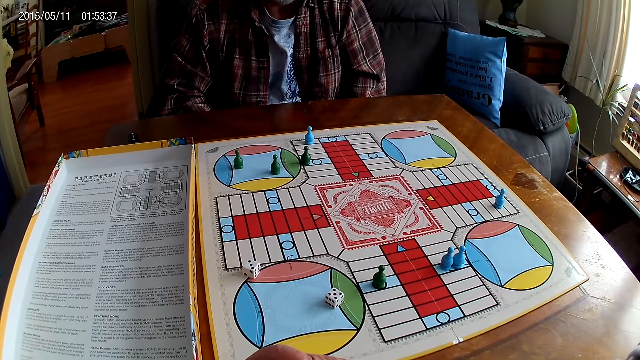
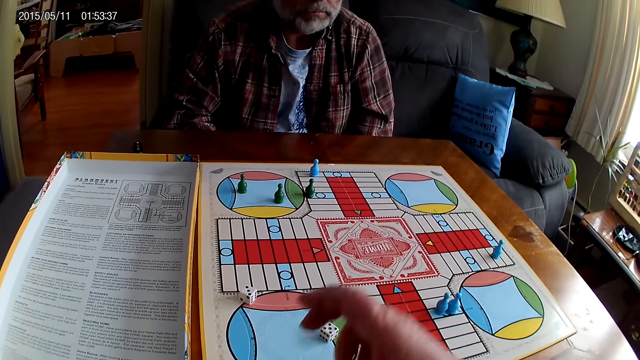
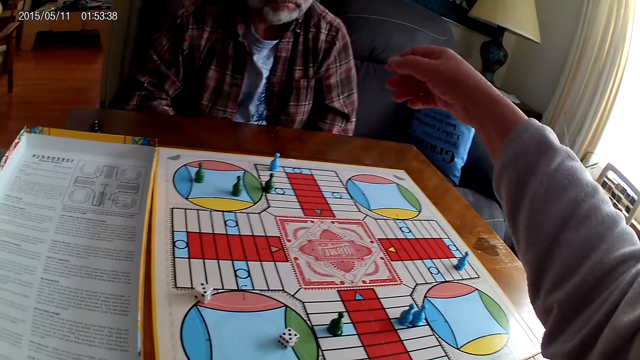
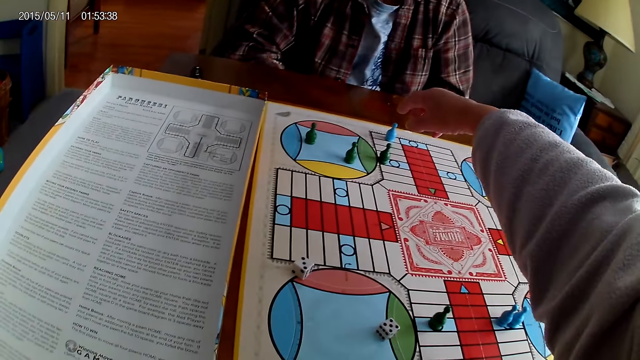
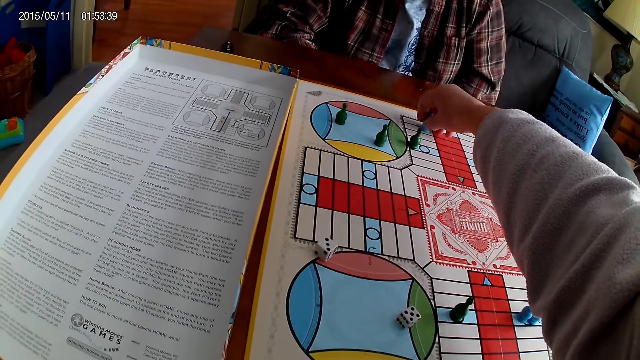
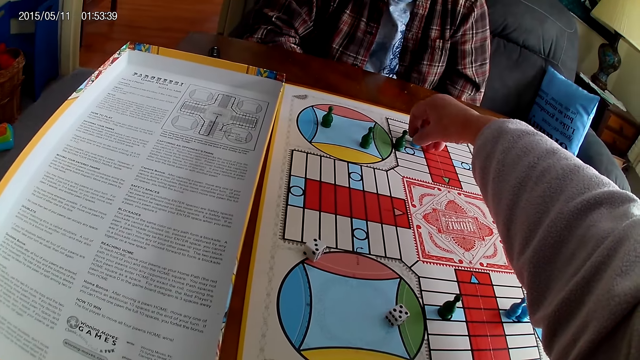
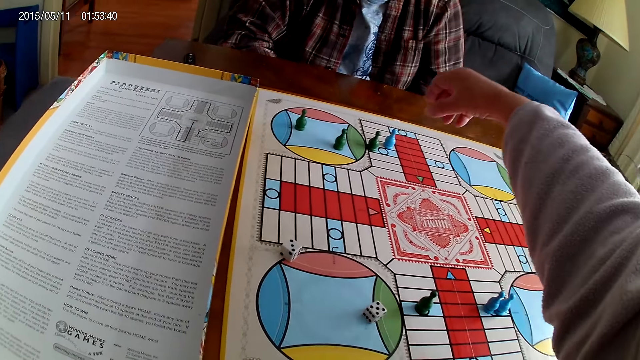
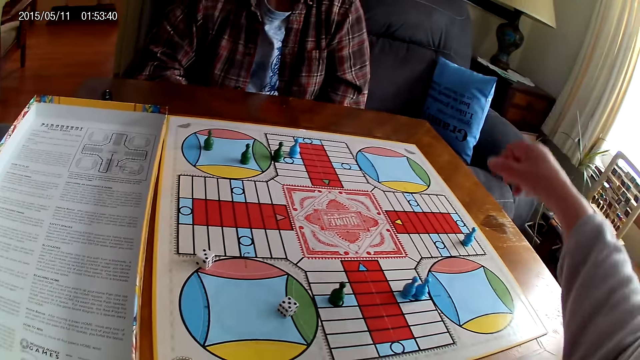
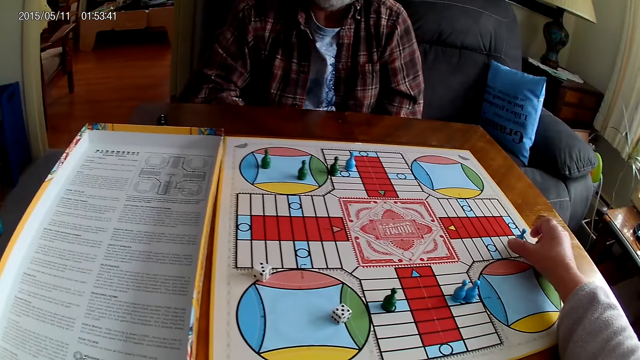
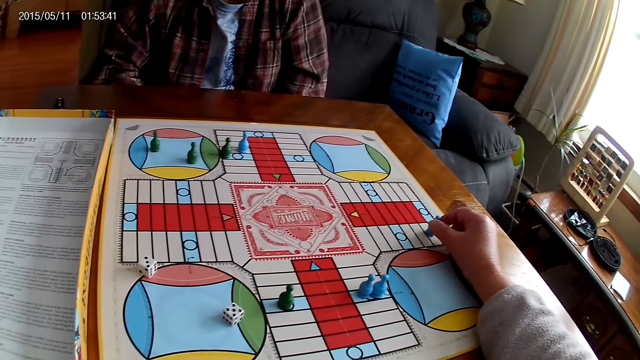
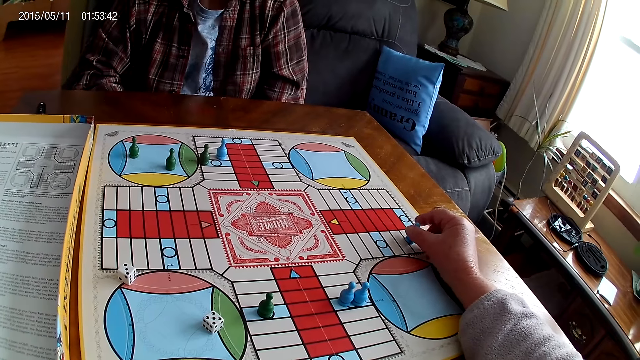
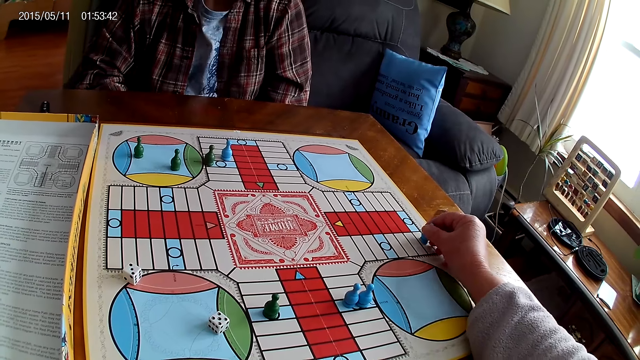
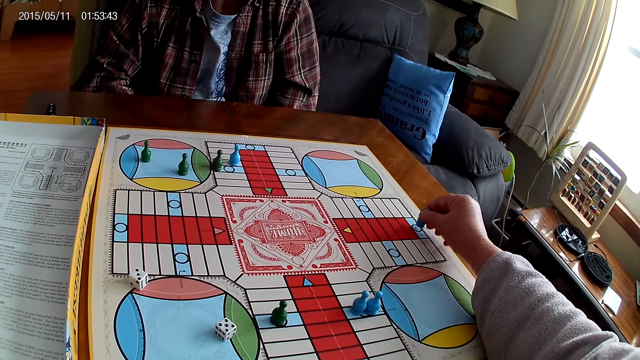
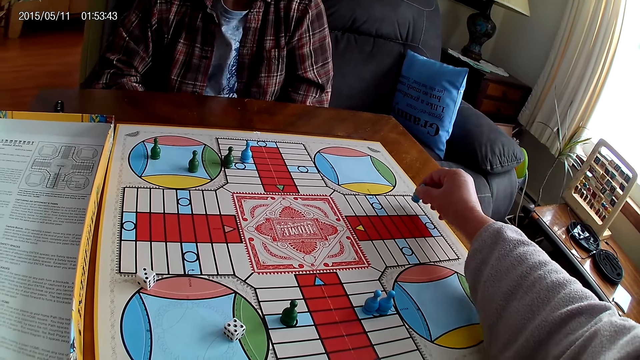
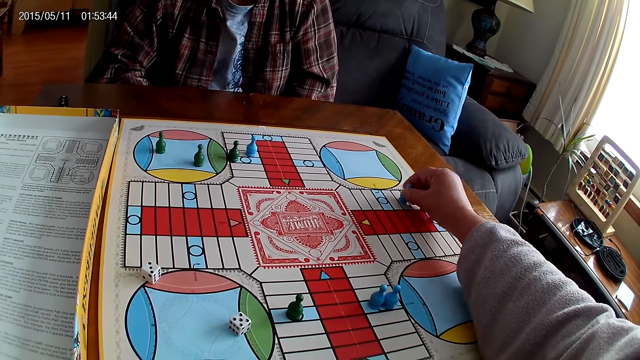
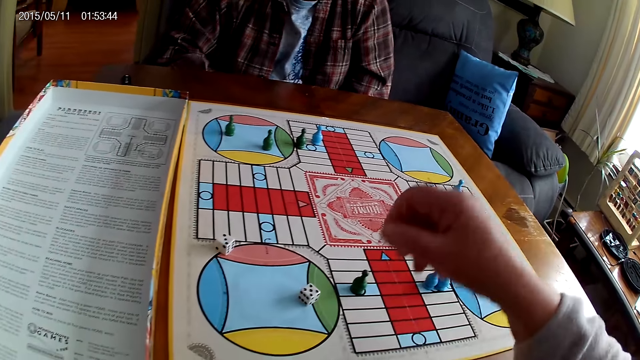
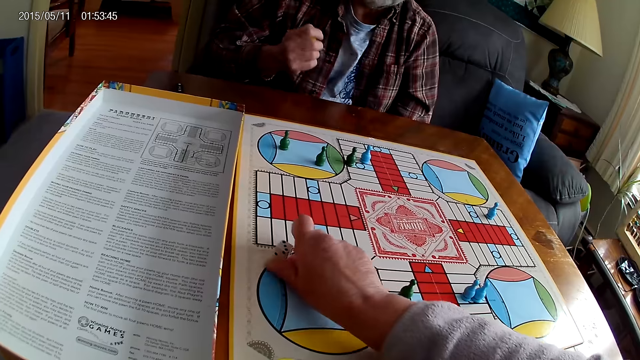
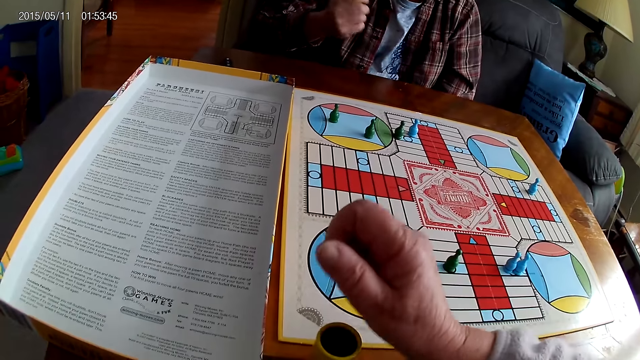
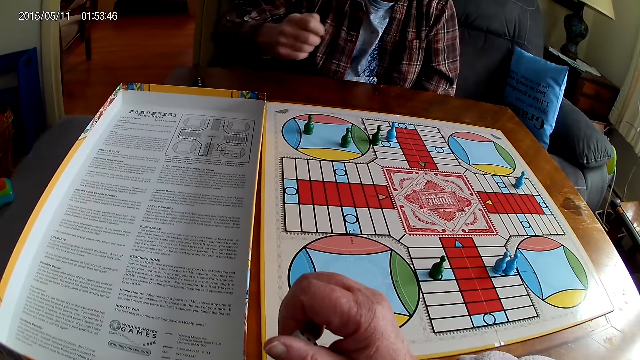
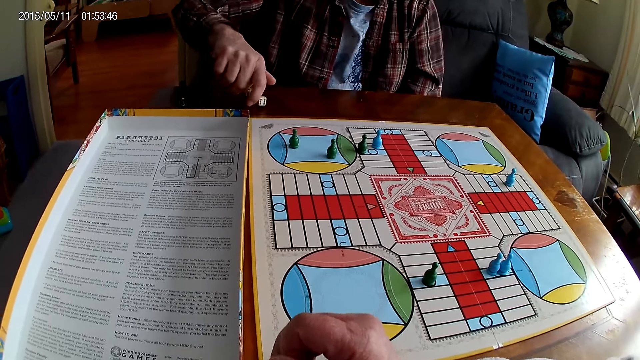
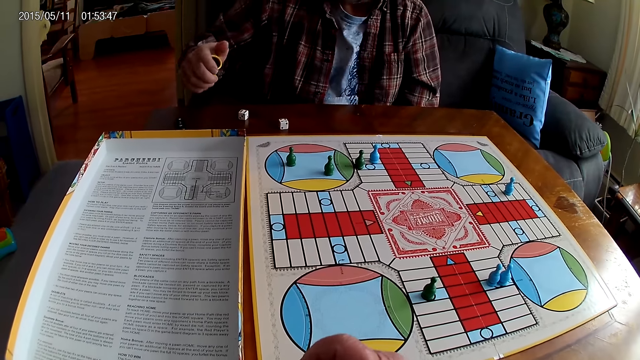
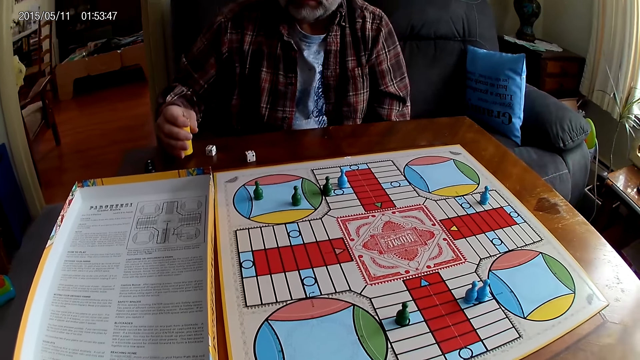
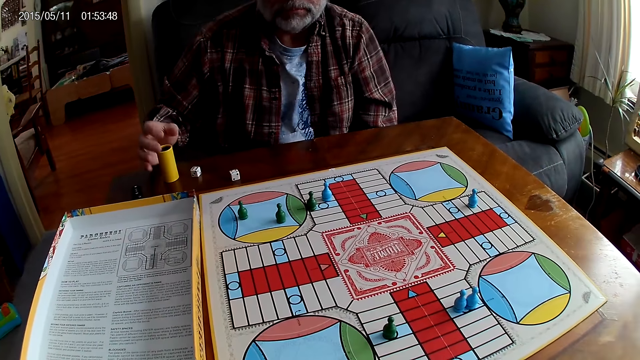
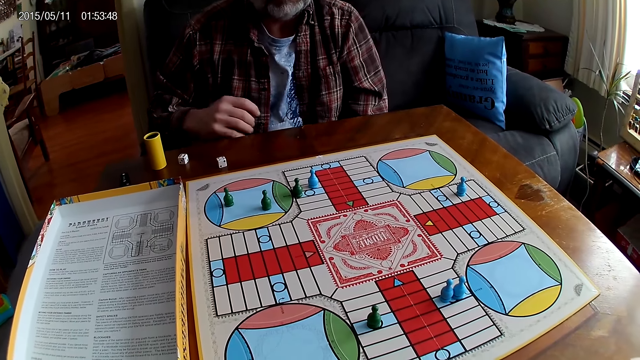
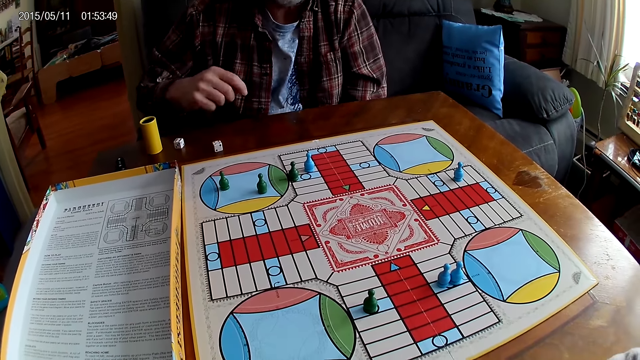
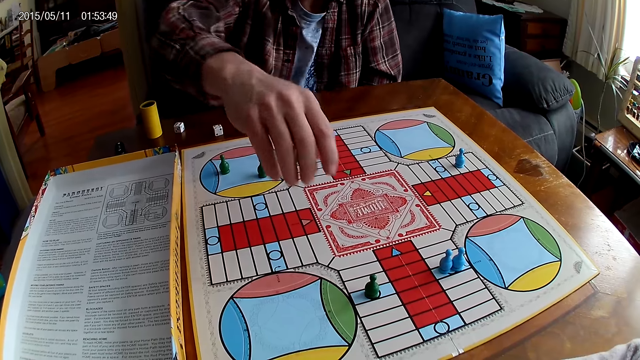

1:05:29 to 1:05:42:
The camera wearer picks up a Ludo pawn or chess and moves the Ludo pawn on the board. They pick up the Ludo pawn, count steps on the Ludo board with the chess, and place the Ludo pawn on the board. They take dice from the Ludo board with the right hand. A man shakes the container or dice shaker. The camera wearer puts the dice in the container. The man drops the dice from the container on the Ludo board. The camera wearer stares at the board. The man drops the container on the table.

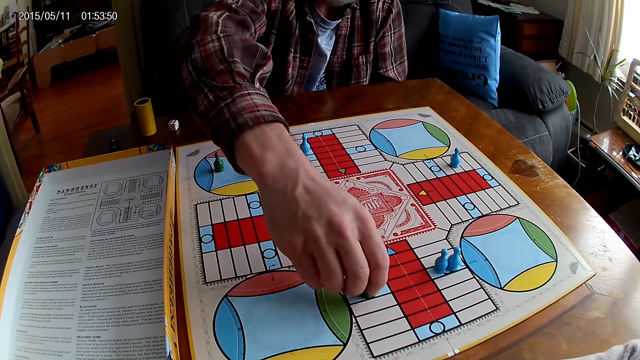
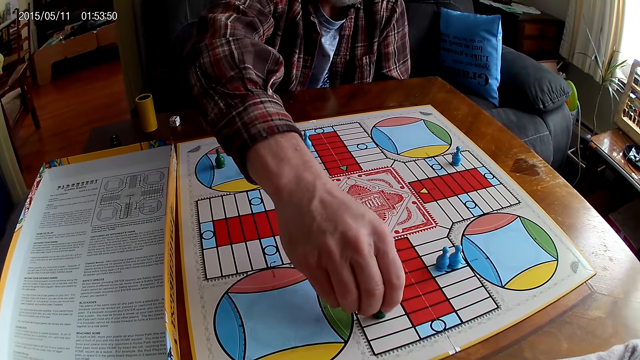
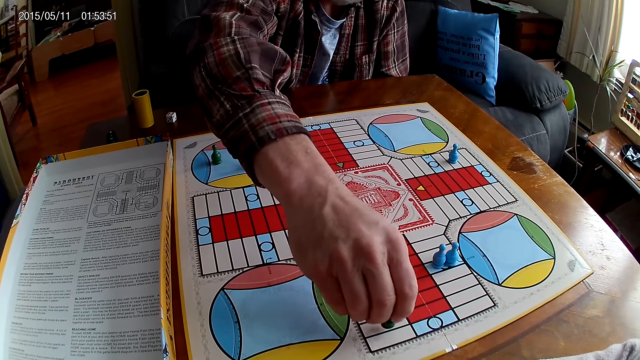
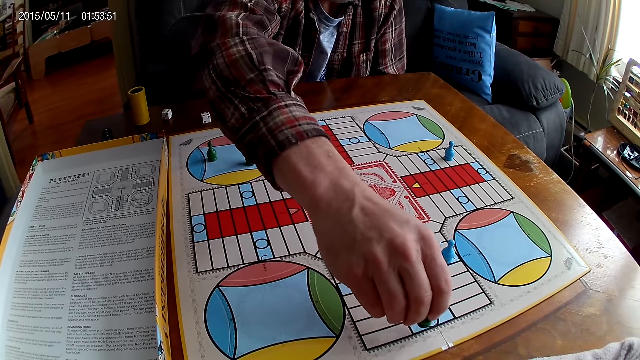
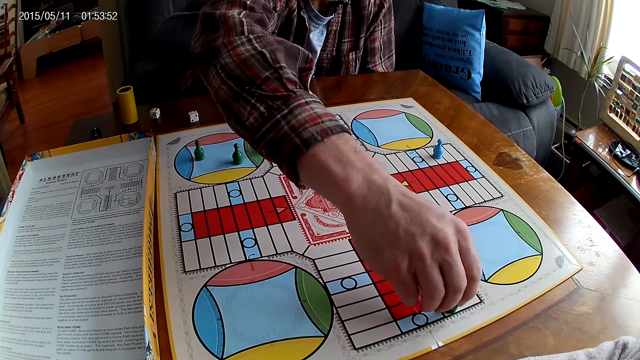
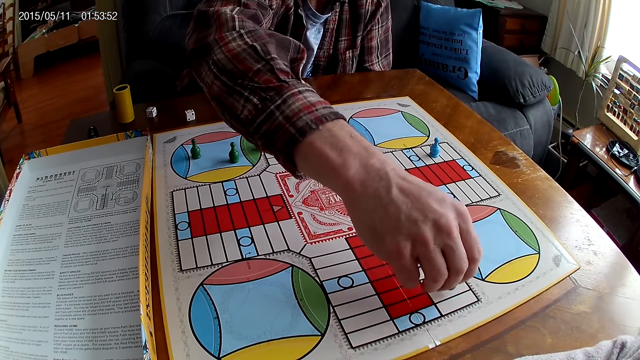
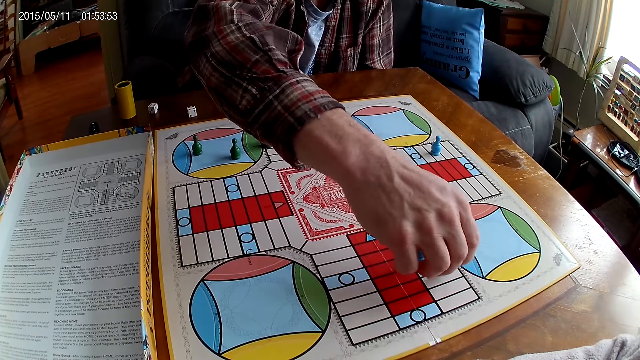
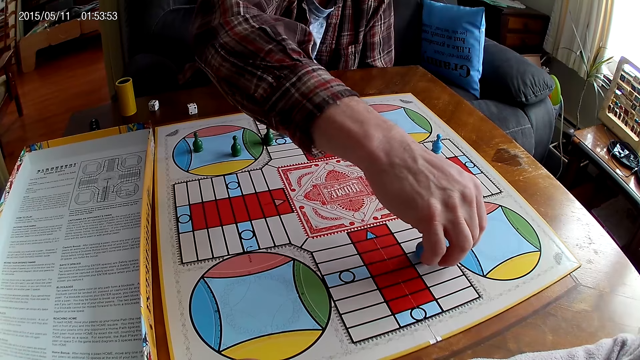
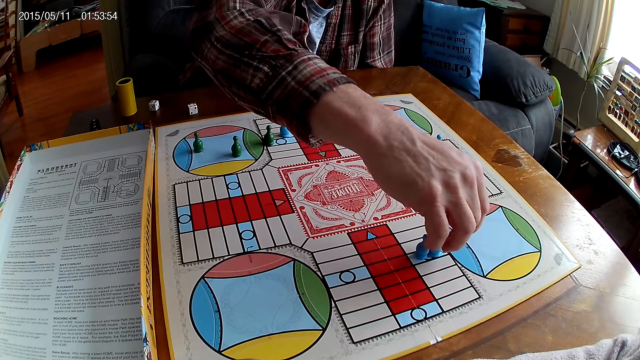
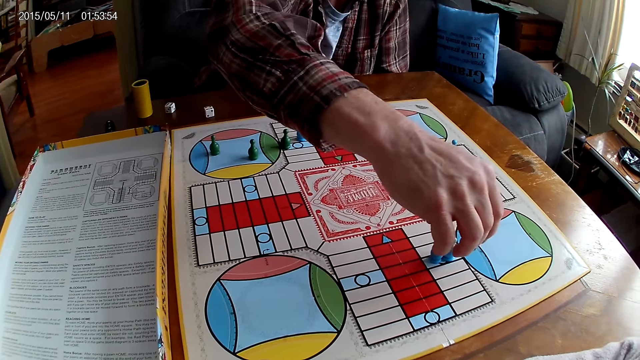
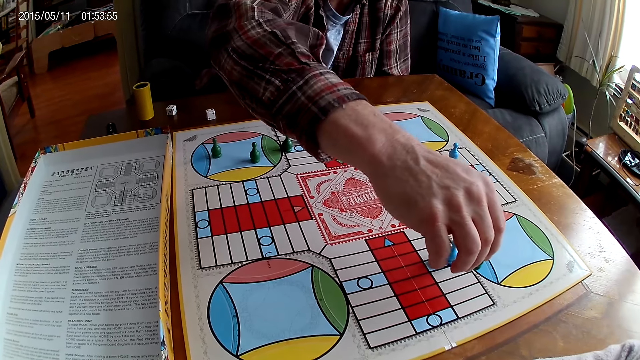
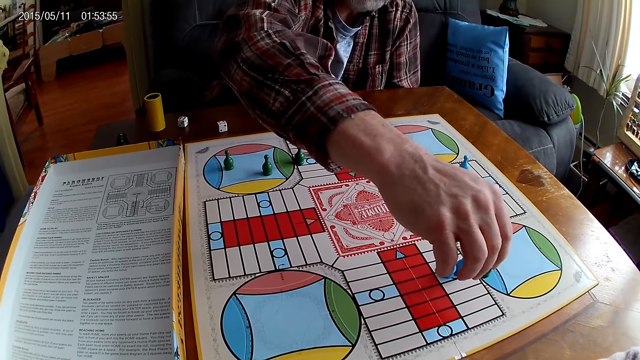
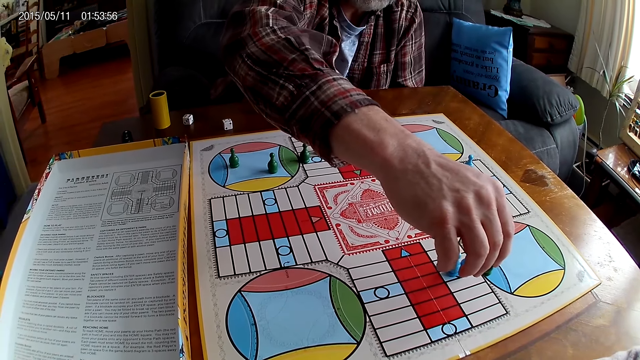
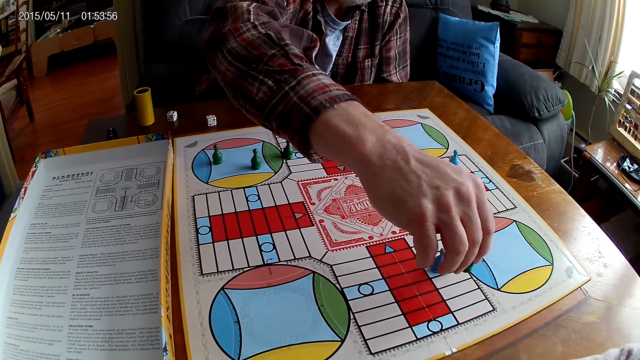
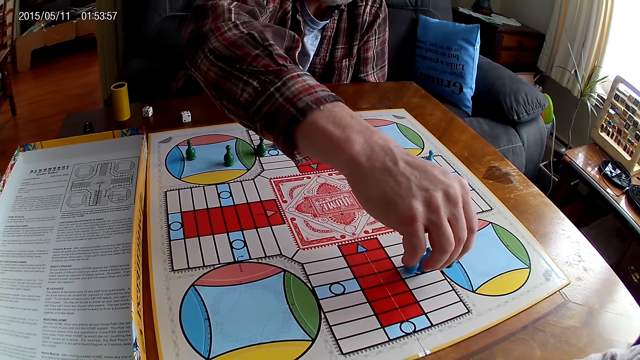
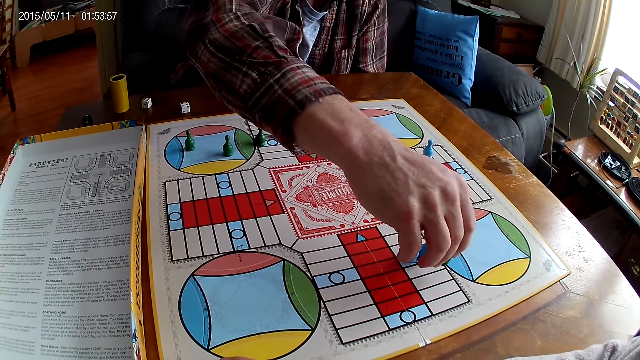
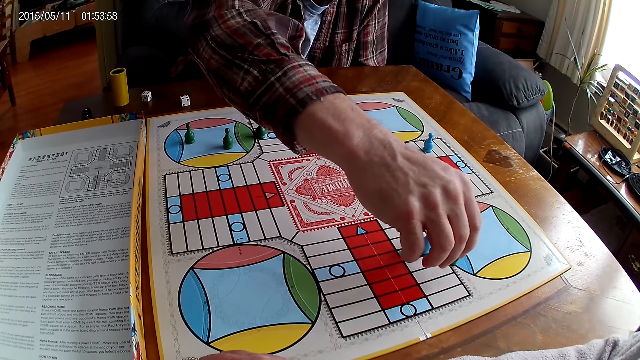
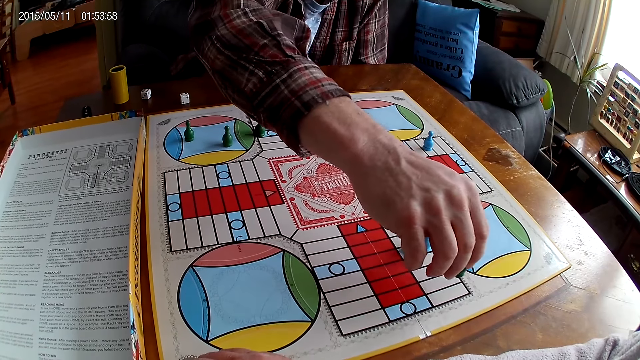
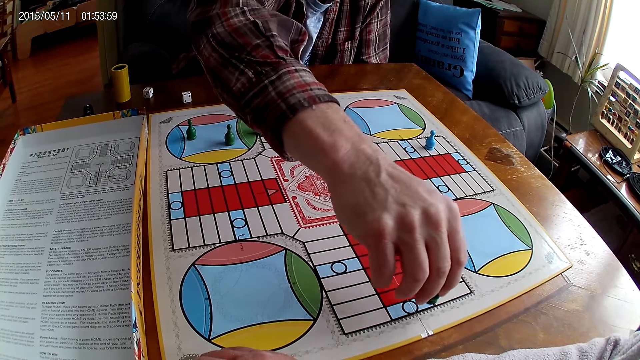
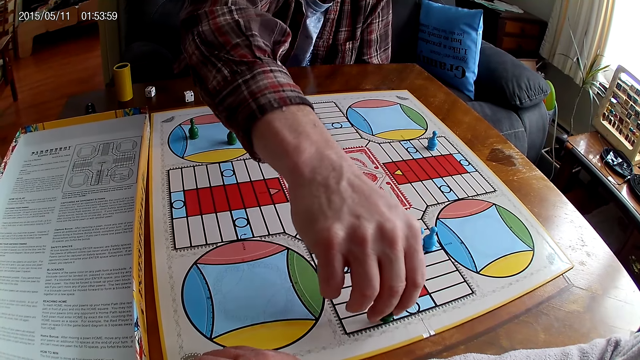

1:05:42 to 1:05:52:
A man picks up a Ludo pawn, counts steps on the Ludo board with the chess, and moves the Ludo pawn.
